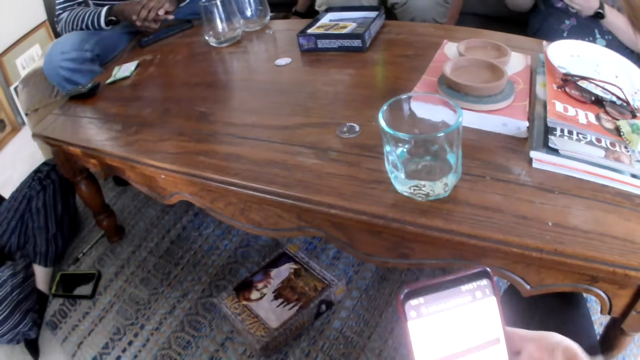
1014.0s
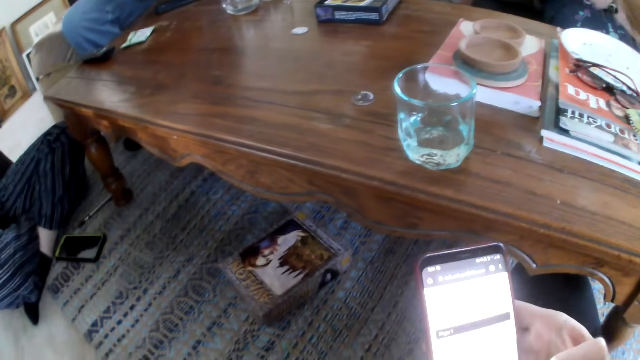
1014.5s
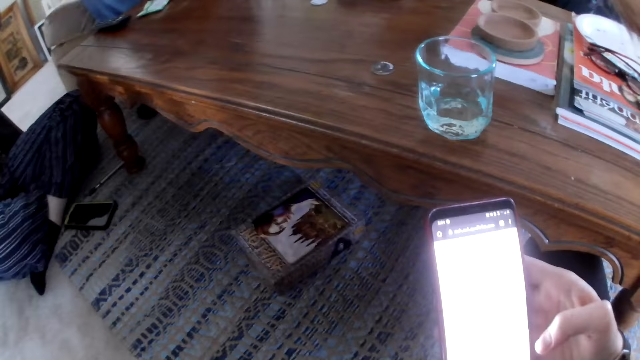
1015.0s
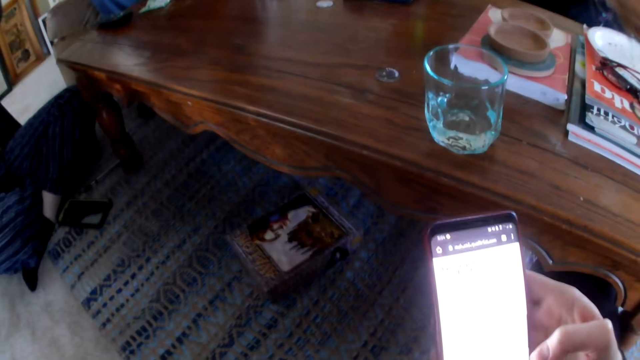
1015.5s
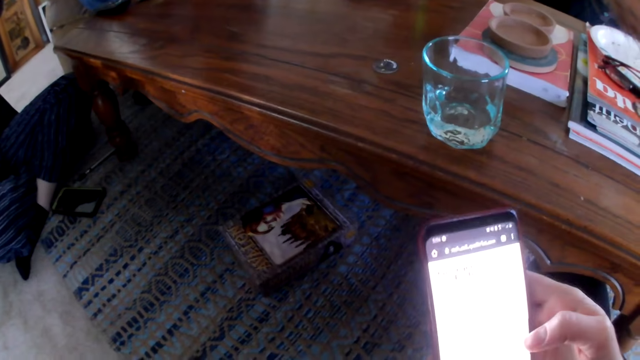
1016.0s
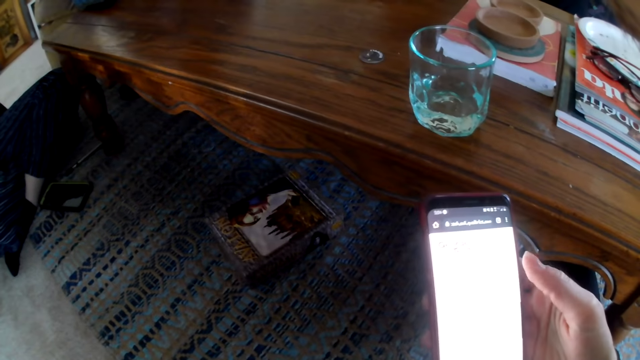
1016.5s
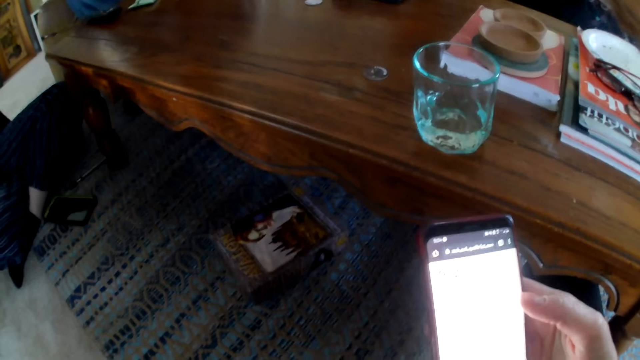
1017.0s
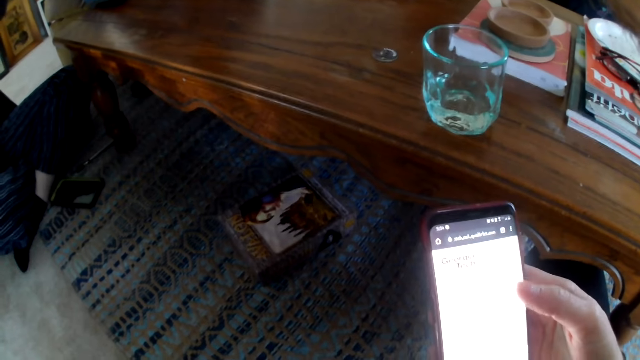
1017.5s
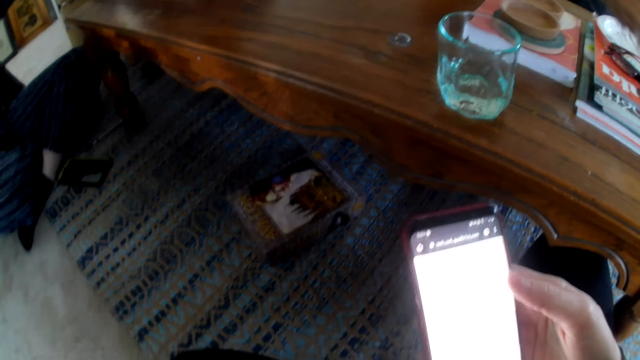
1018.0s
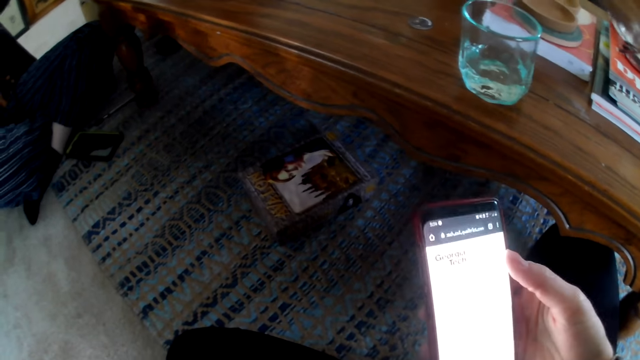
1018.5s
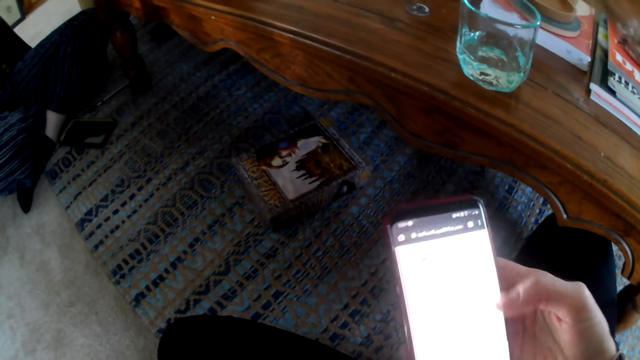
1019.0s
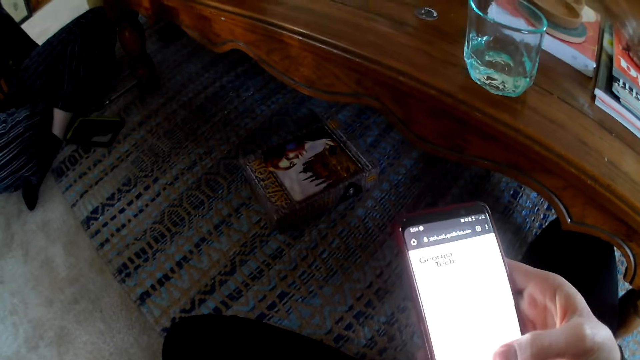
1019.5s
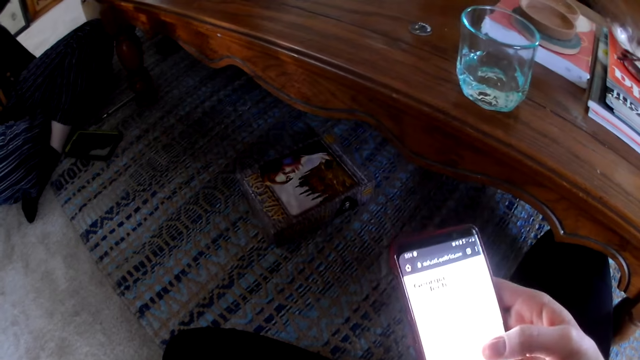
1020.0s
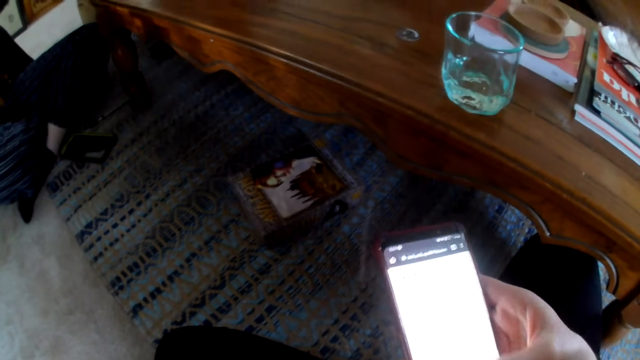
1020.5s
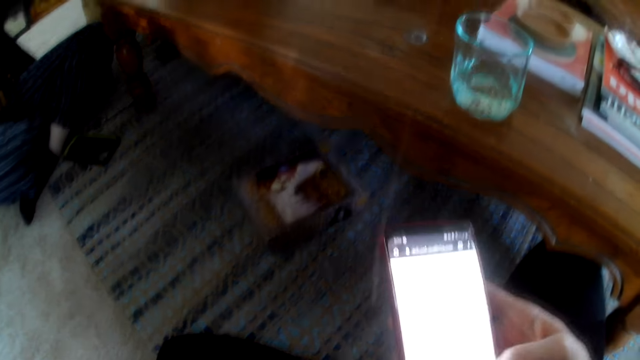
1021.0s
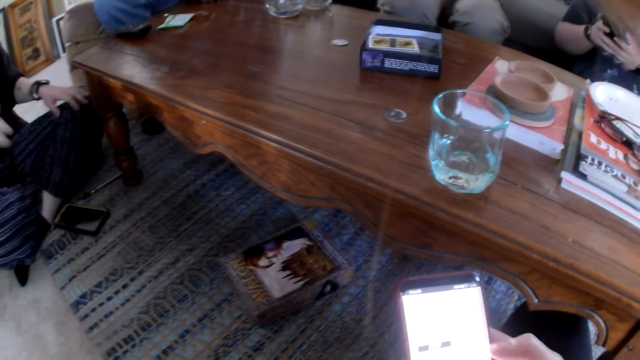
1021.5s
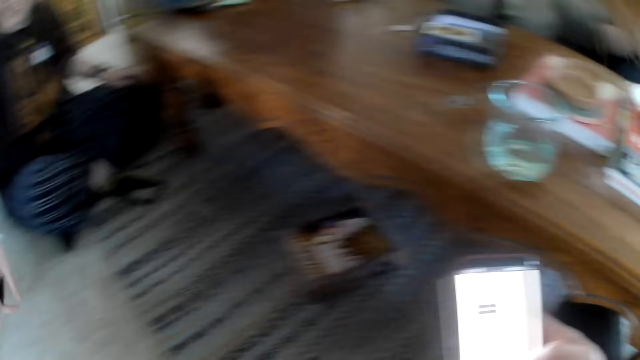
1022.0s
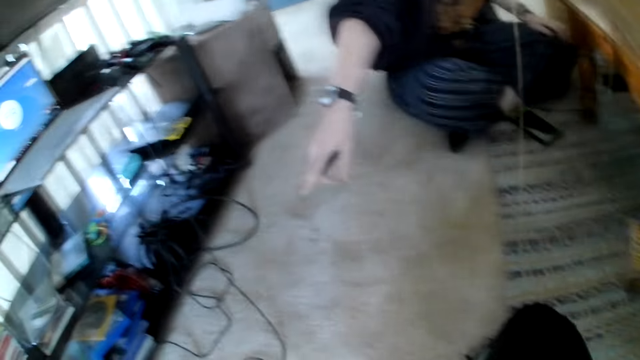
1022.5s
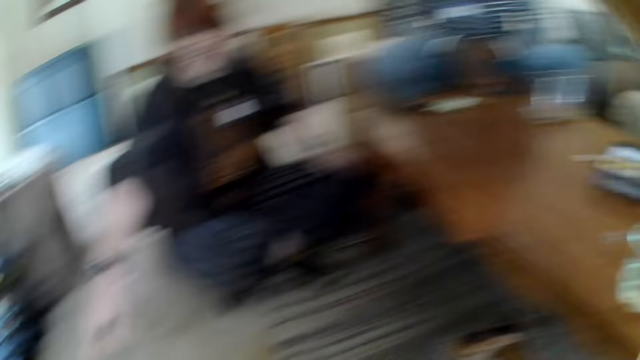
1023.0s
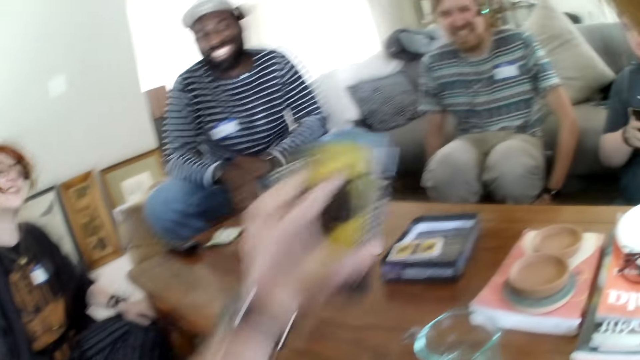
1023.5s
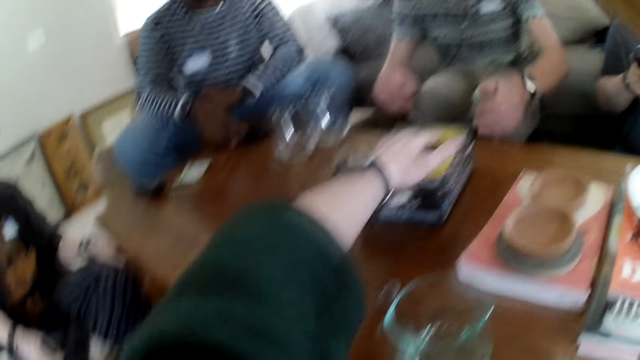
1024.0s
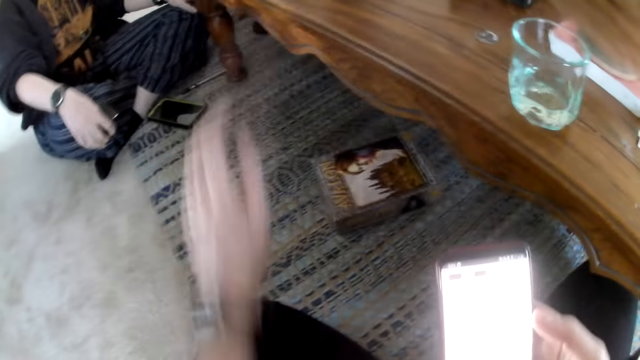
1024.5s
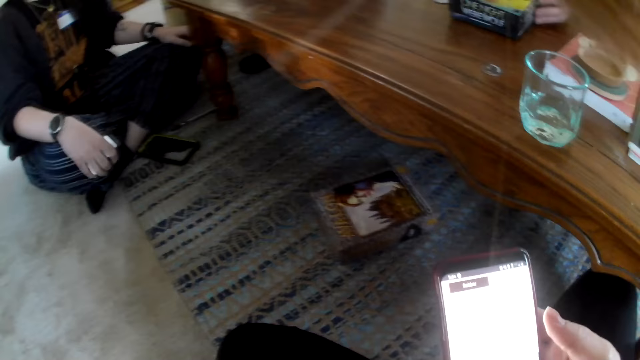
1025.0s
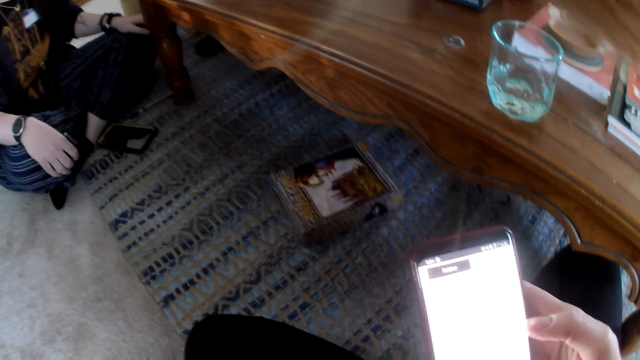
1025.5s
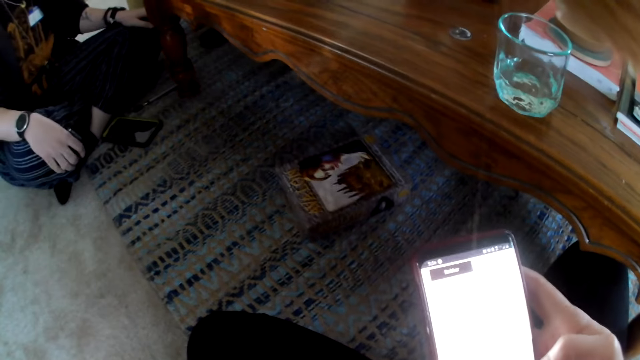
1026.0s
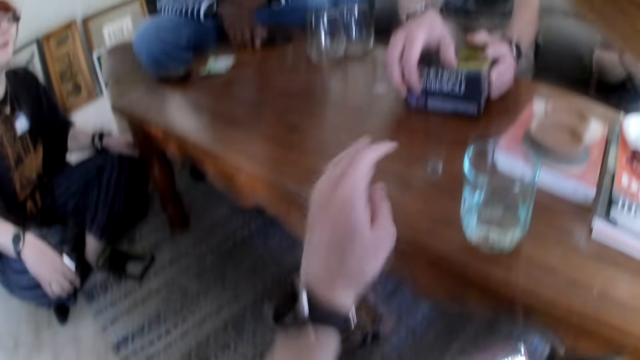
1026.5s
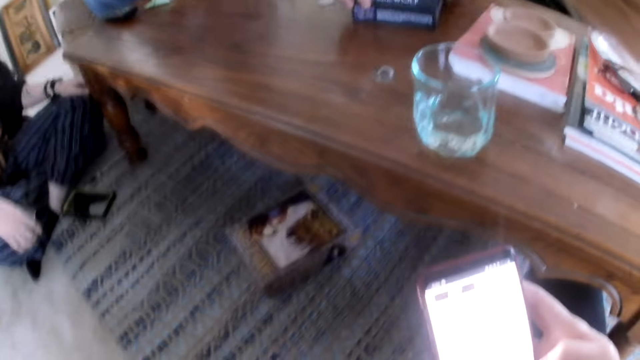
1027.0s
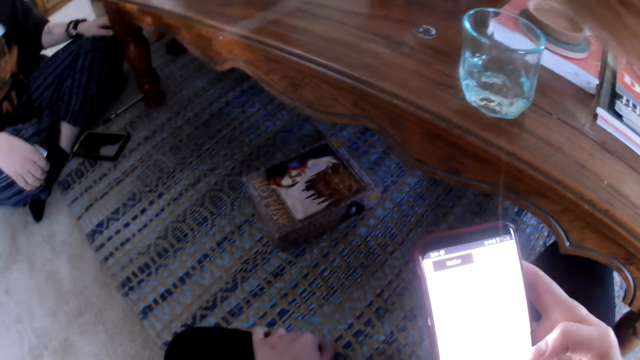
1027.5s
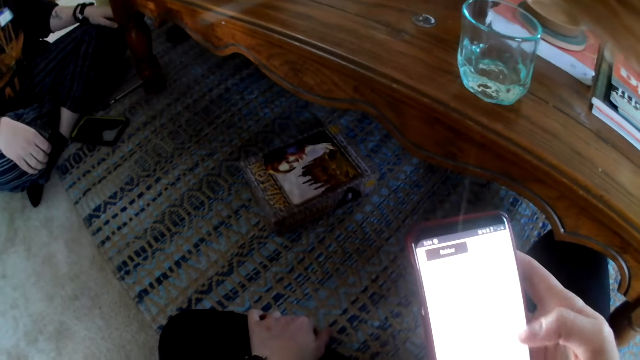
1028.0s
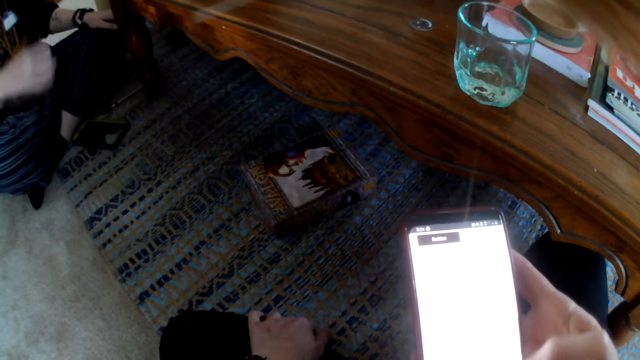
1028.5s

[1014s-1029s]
The camera wearer laughs. They talk. They laugh. A person talks. The camera wearer puts a box pack on the table. They scroll the phone. They talk.

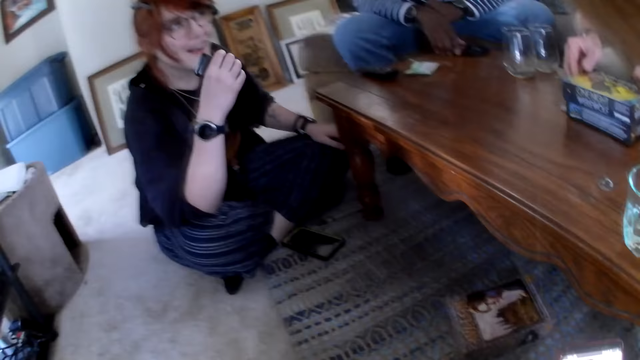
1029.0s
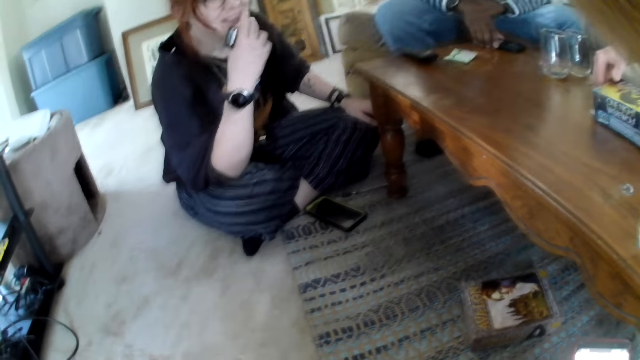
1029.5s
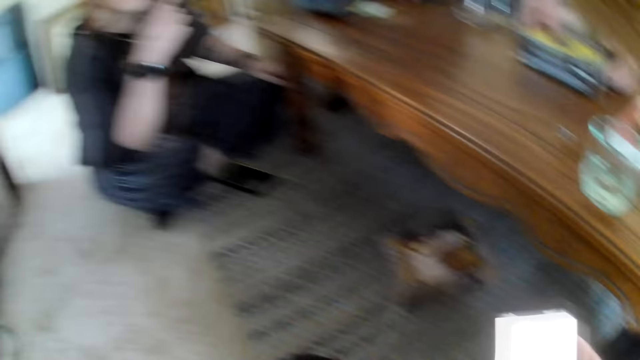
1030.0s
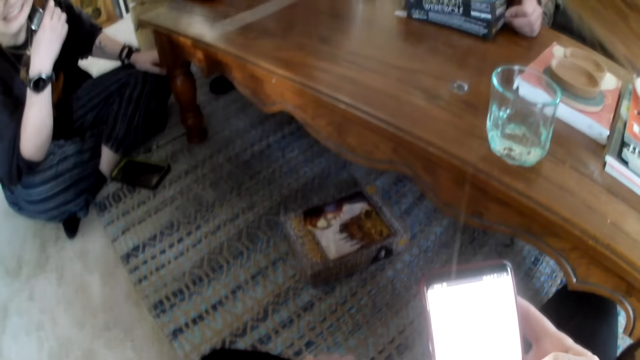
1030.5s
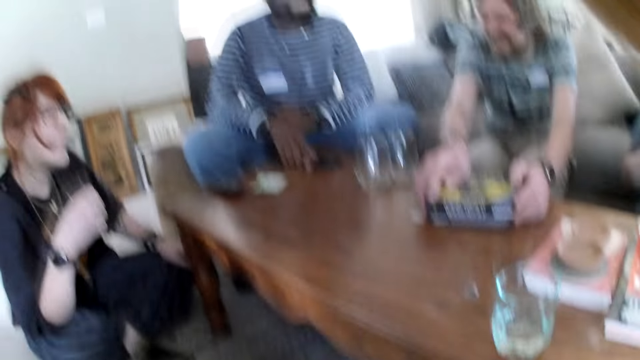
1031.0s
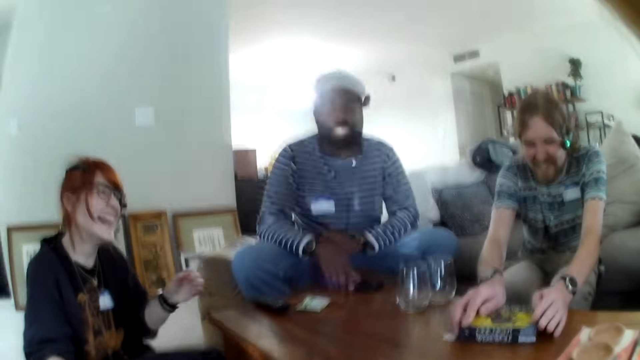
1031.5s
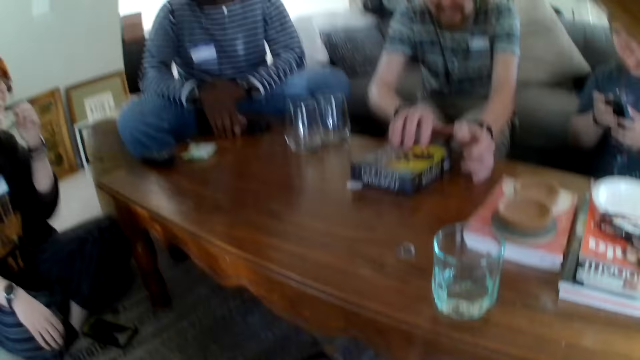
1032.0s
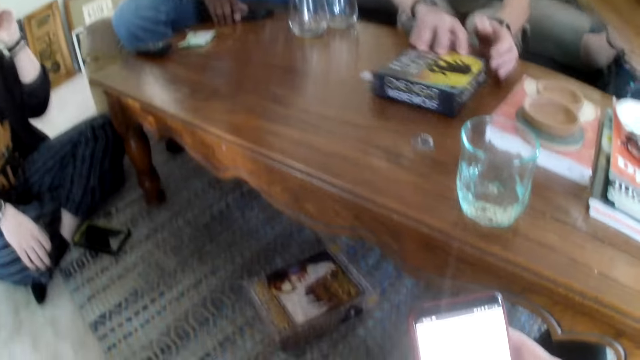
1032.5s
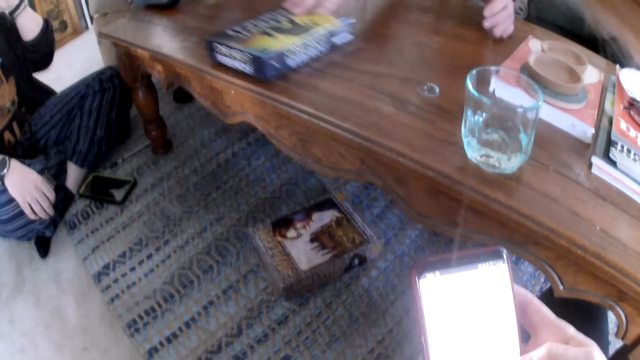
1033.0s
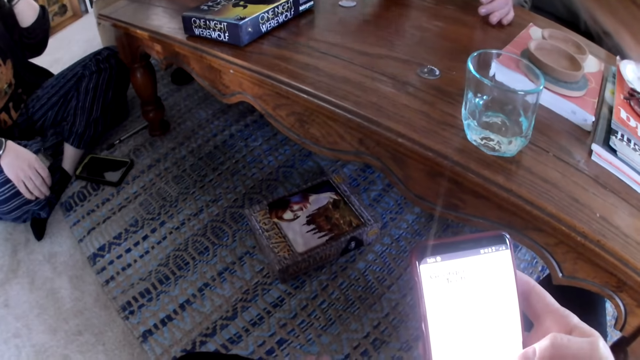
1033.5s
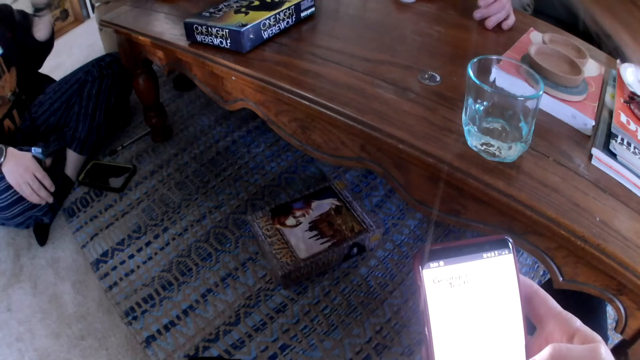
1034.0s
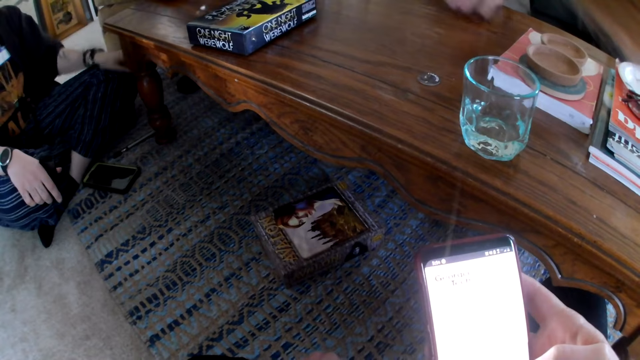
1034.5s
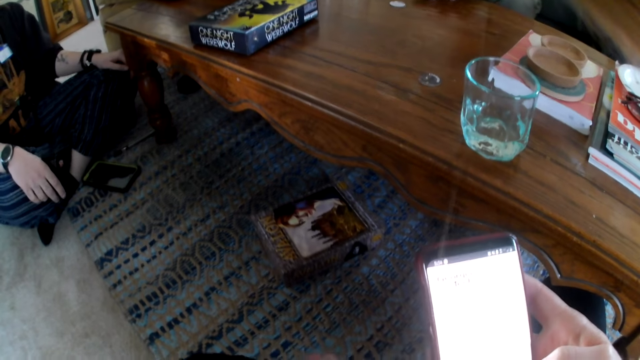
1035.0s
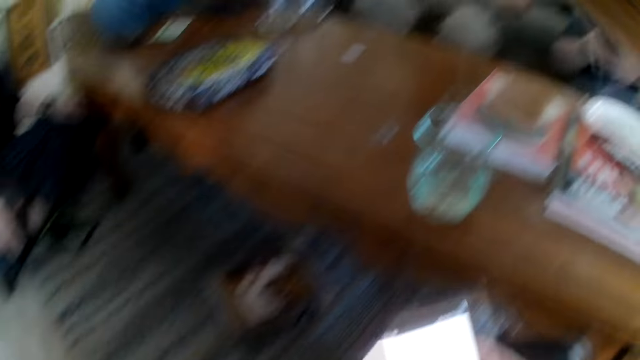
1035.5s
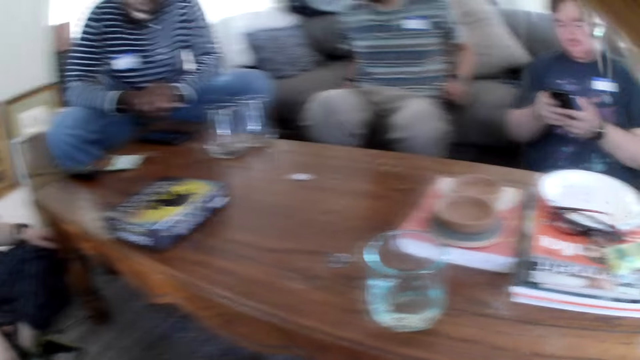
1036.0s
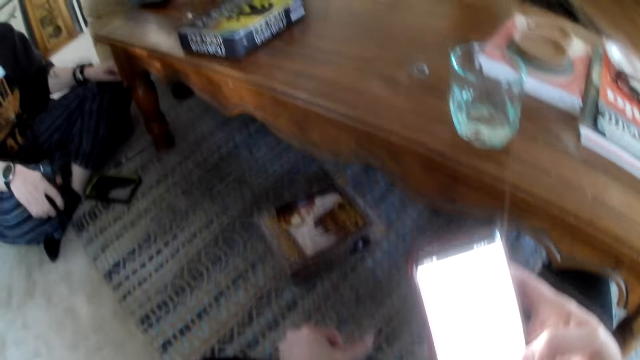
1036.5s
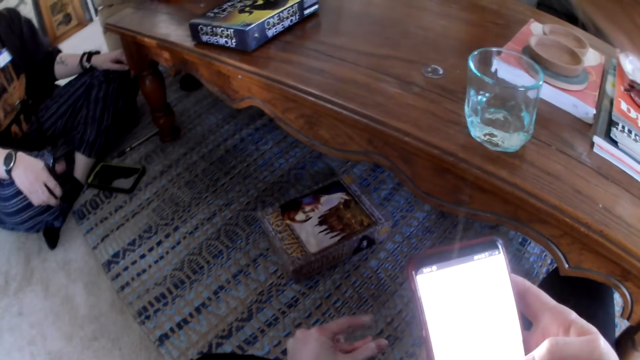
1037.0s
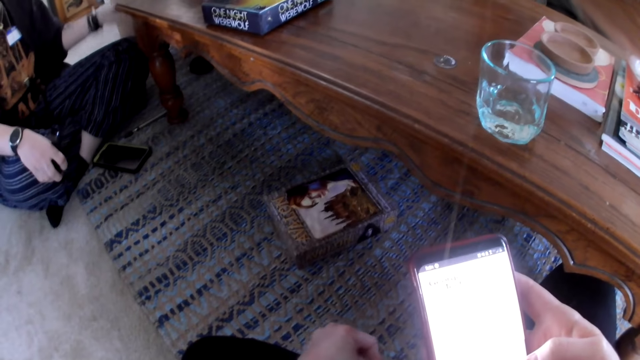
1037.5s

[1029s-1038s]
A person talks and laughs. Another person laughs. A third person laughs. The third person picks up the cards box. The camera wearer laughs.
